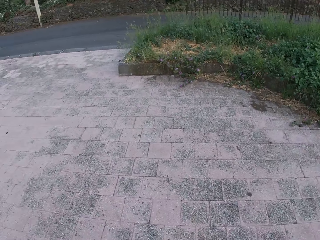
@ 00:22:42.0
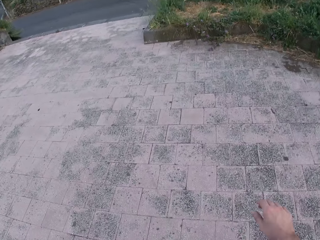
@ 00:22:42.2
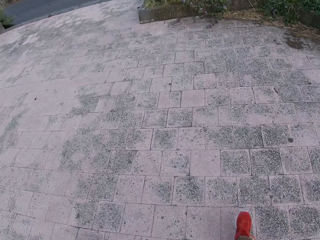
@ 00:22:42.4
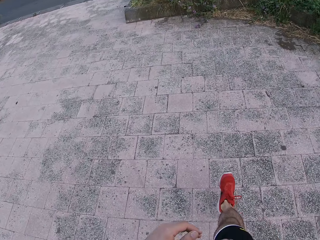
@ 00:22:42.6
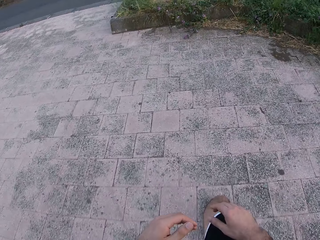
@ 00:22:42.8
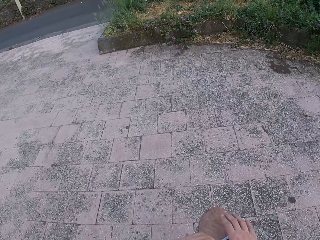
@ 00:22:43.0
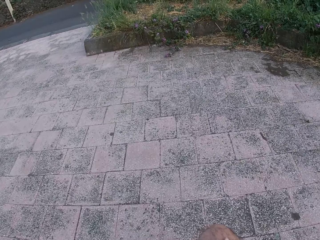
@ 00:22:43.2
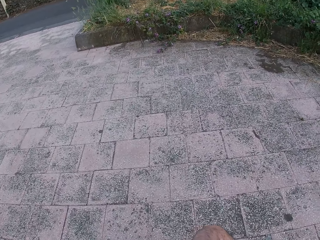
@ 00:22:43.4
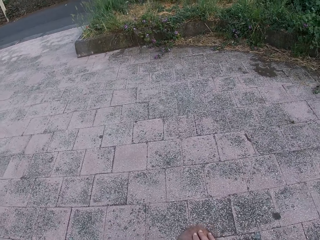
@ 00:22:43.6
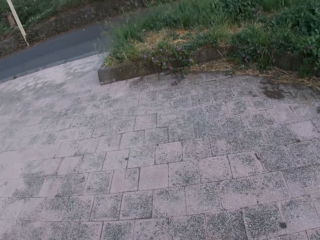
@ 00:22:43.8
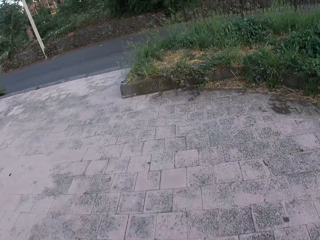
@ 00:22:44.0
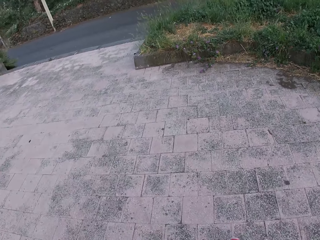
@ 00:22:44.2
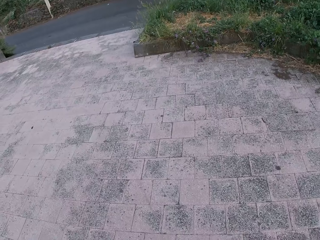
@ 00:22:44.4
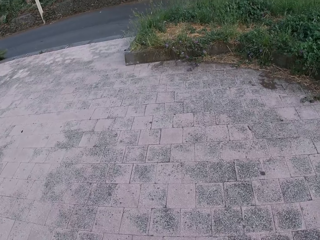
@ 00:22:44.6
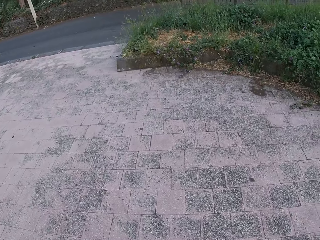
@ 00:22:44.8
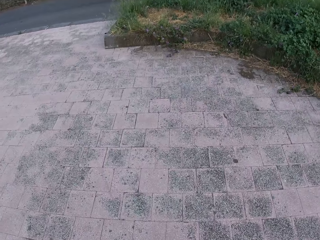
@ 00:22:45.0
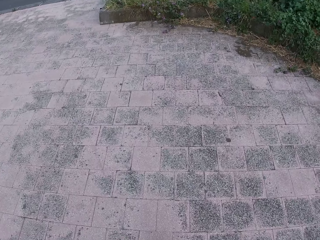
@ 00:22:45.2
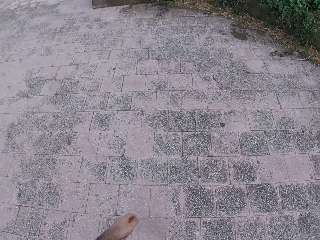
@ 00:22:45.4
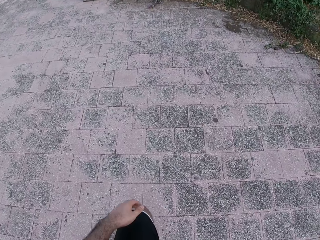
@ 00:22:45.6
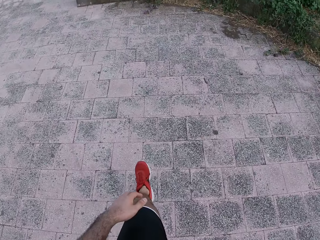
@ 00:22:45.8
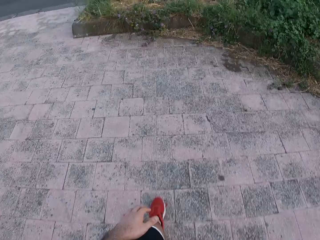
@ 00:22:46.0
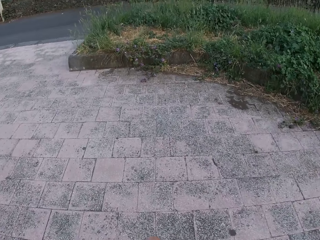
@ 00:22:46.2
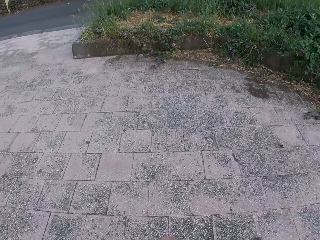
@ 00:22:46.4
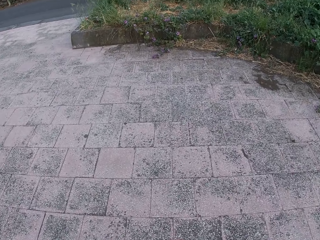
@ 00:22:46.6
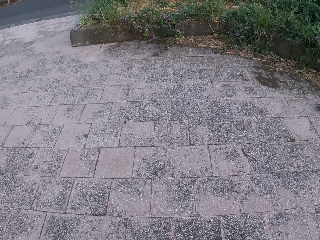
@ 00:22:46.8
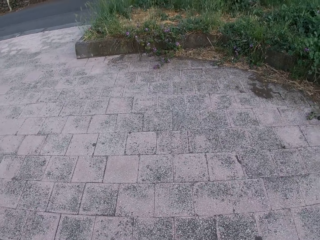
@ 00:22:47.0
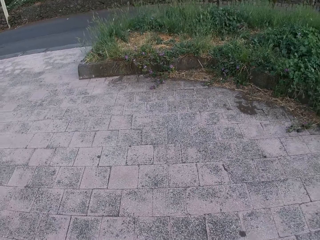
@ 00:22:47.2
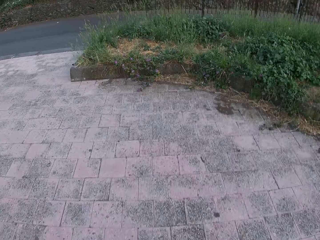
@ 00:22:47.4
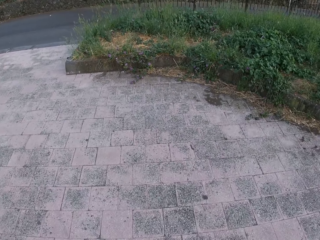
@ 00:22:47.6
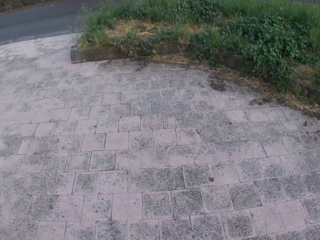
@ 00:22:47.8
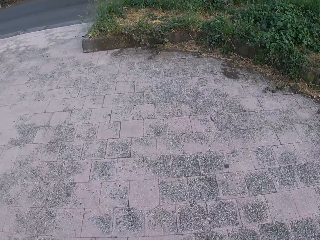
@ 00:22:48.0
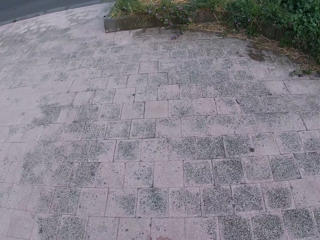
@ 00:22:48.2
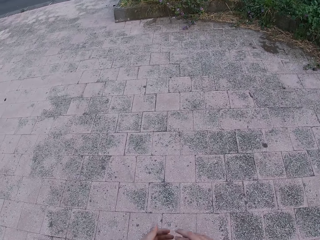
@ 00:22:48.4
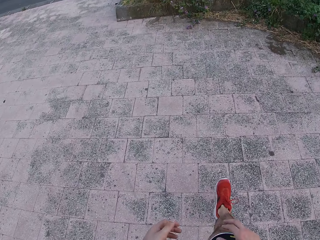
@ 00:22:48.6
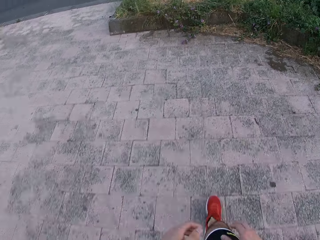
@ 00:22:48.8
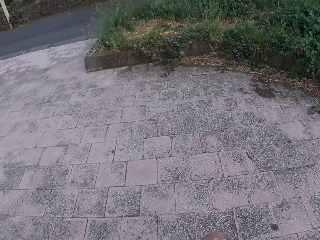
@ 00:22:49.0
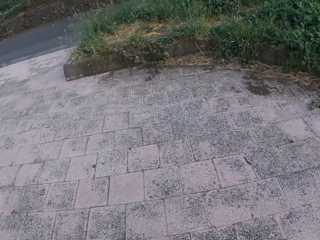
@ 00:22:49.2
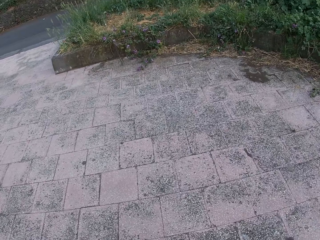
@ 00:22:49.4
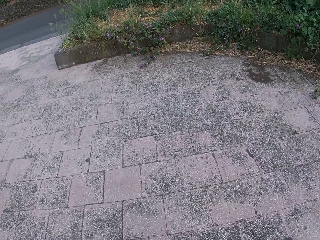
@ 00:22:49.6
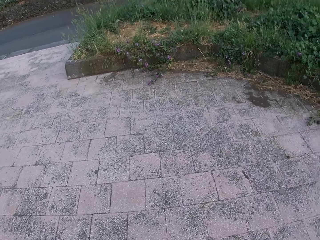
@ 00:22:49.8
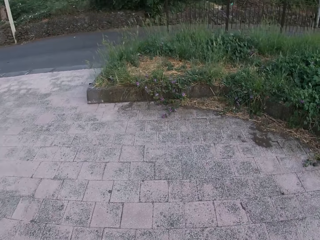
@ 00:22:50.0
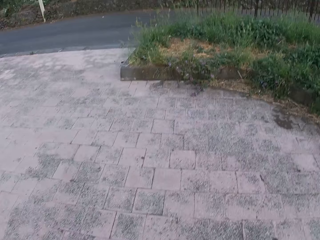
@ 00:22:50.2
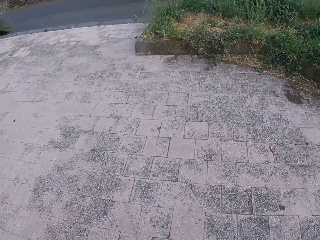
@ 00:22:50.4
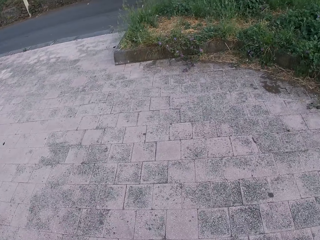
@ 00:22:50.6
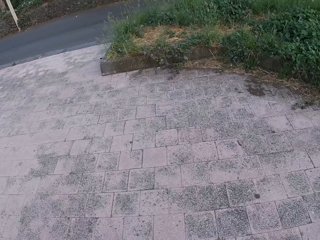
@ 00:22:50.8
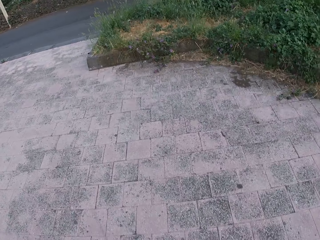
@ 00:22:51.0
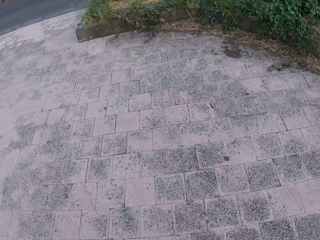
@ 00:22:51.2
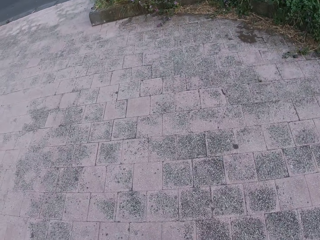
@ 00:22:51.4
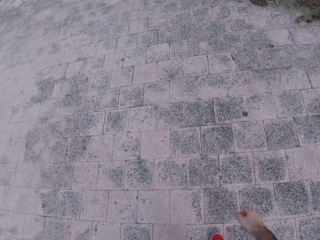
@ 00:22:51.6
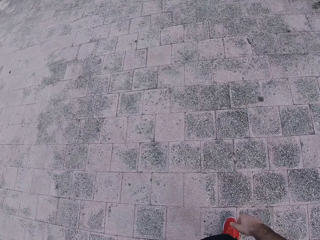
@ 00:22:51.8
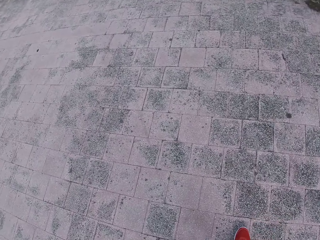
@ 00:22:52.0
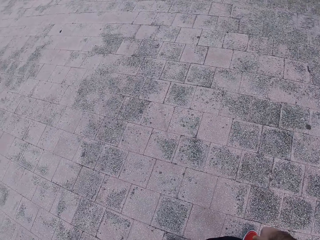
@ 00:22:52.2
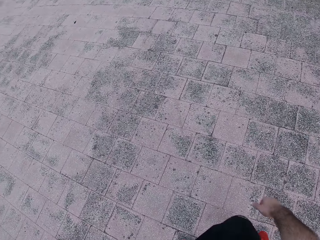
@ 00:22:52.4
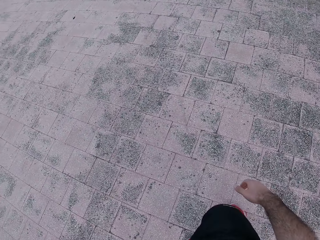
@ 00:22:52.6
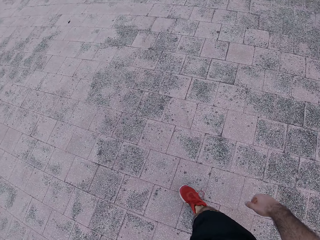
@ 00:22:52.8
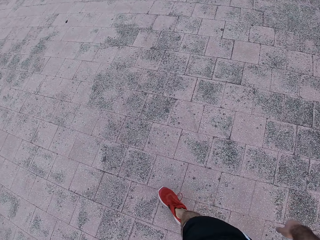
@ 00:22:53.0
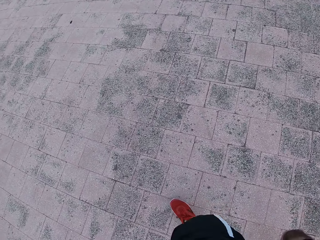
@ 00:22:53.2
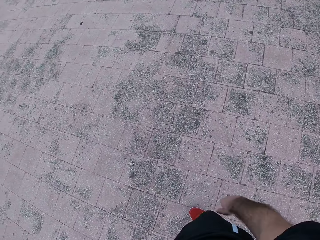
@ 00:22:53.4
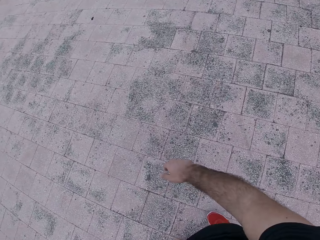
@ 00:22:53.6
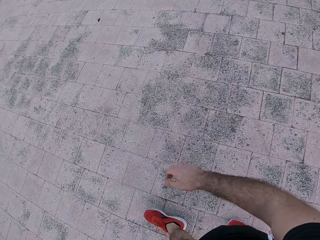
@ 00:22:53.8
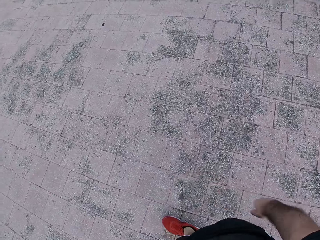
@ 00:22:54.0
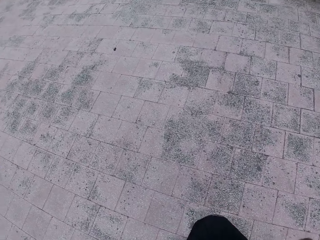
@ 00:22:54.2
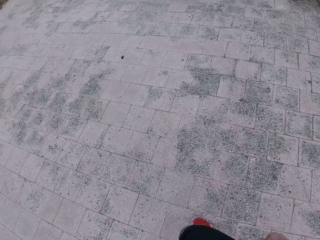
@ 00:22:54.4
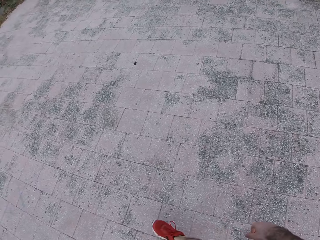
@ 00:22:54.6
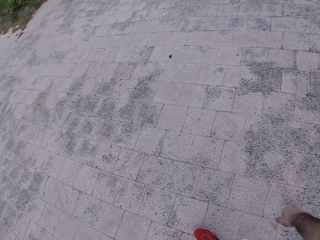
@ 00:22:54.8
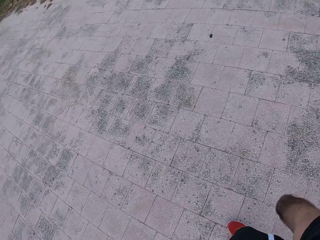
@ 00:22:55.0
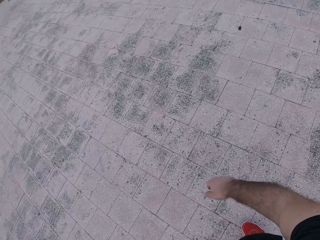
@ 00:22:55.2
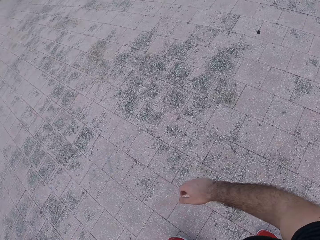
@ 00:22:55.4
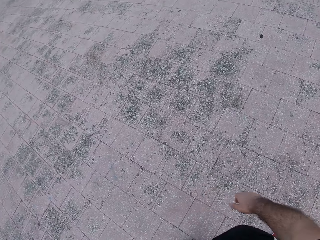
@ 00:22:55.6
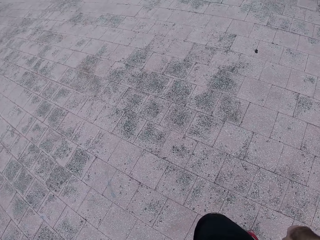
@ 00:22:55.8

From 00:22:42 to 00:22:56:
The camera wearer looks down. He pushes the right leg in front. He bends his right knee forward and rubs his hands. He pulls back the right leg. He moves the left leg. He bends his left leg forward. He looks down. He lifts both hands. He moves the right leg. He looks down. He bends his right leg forward. He walks around.

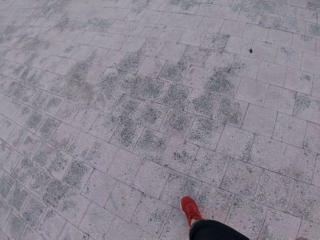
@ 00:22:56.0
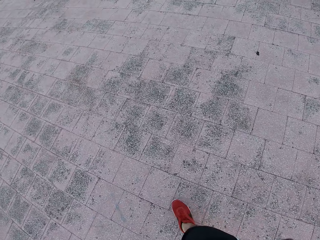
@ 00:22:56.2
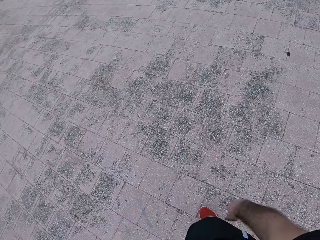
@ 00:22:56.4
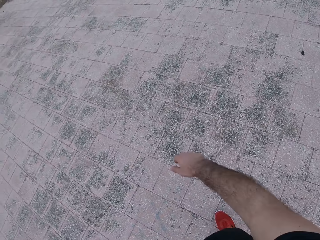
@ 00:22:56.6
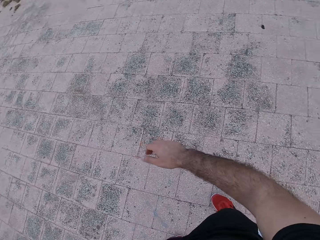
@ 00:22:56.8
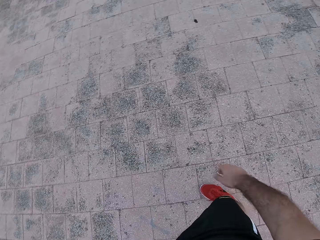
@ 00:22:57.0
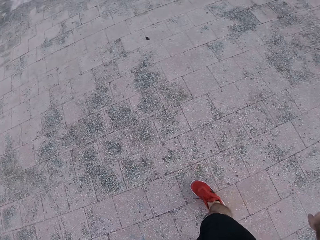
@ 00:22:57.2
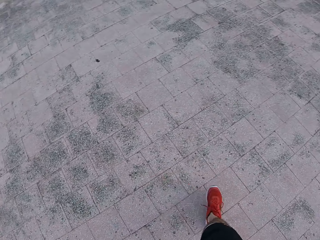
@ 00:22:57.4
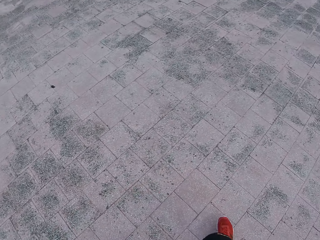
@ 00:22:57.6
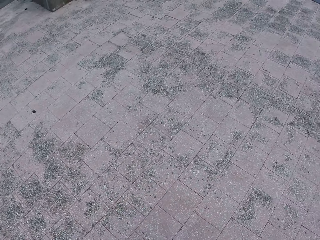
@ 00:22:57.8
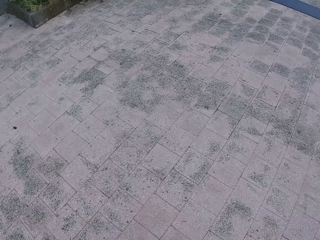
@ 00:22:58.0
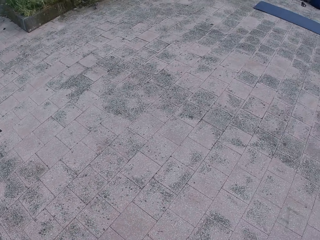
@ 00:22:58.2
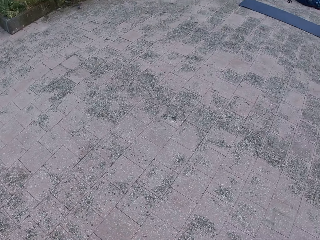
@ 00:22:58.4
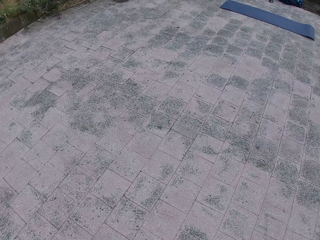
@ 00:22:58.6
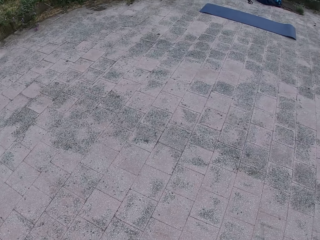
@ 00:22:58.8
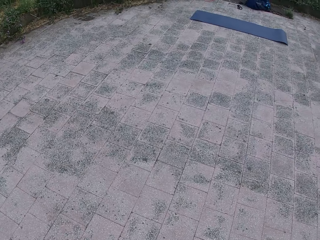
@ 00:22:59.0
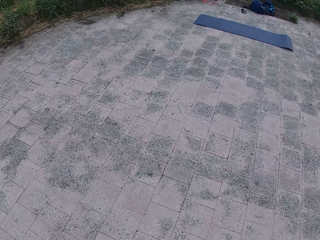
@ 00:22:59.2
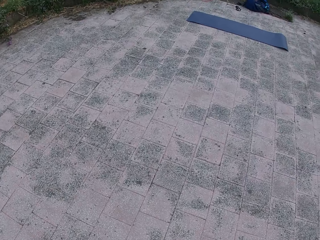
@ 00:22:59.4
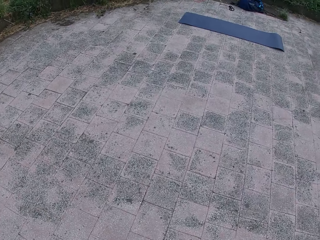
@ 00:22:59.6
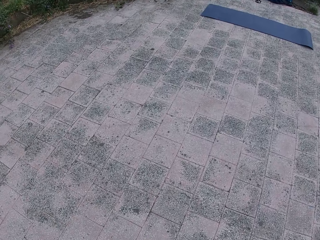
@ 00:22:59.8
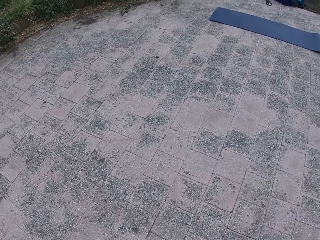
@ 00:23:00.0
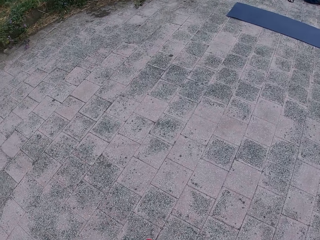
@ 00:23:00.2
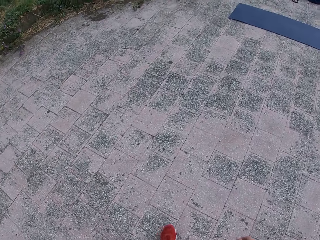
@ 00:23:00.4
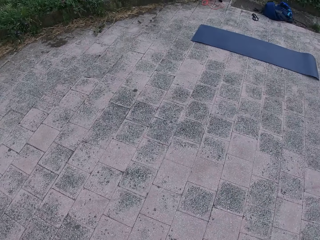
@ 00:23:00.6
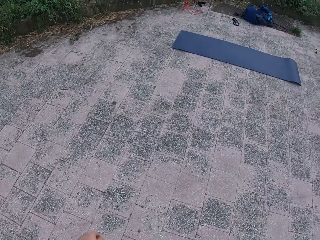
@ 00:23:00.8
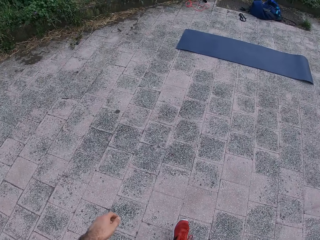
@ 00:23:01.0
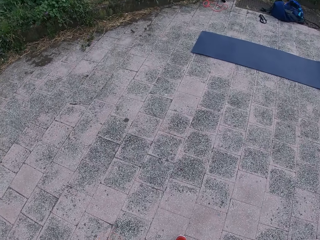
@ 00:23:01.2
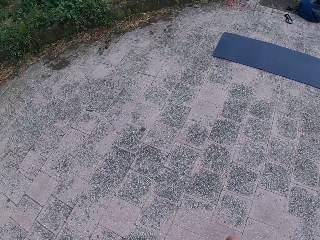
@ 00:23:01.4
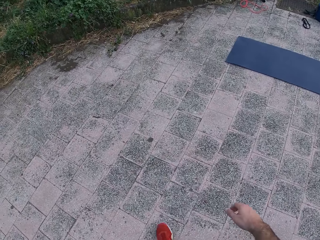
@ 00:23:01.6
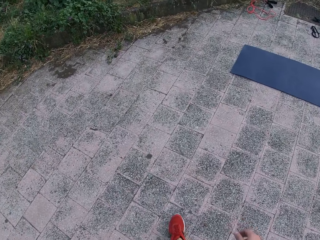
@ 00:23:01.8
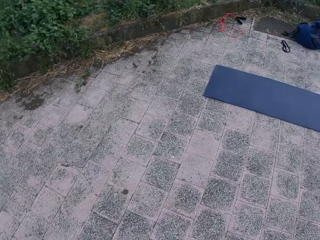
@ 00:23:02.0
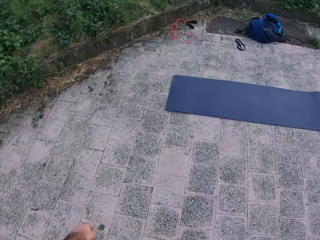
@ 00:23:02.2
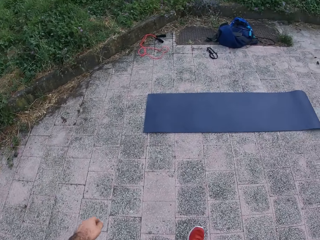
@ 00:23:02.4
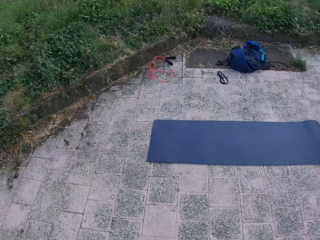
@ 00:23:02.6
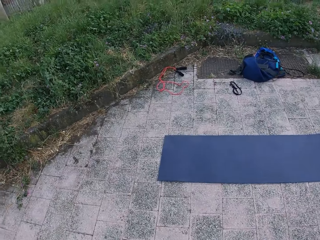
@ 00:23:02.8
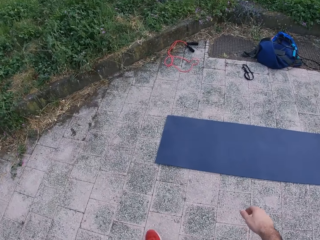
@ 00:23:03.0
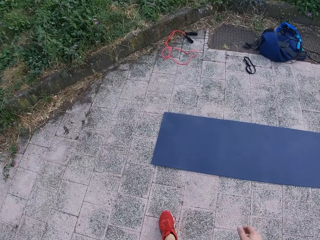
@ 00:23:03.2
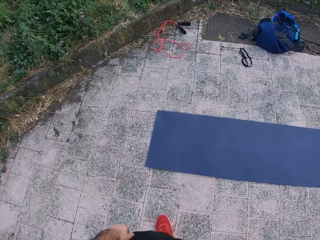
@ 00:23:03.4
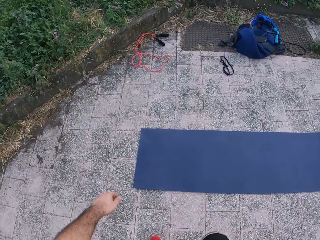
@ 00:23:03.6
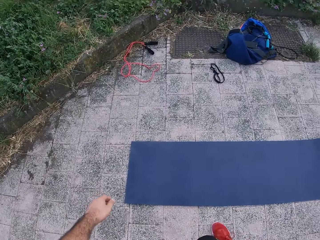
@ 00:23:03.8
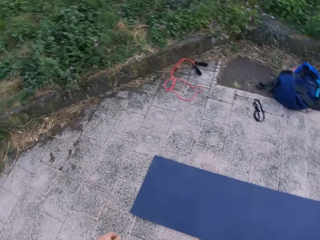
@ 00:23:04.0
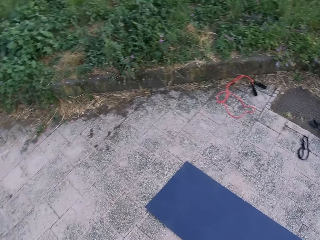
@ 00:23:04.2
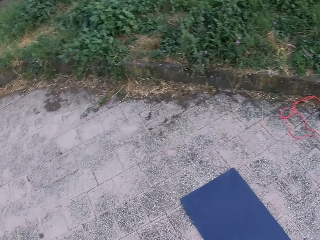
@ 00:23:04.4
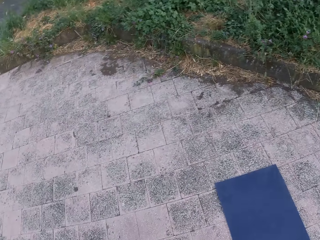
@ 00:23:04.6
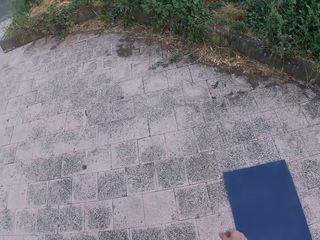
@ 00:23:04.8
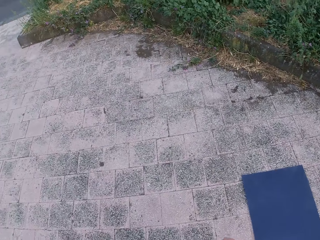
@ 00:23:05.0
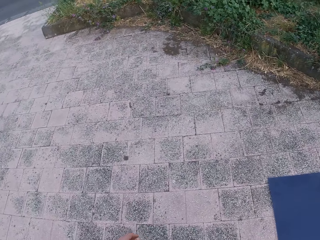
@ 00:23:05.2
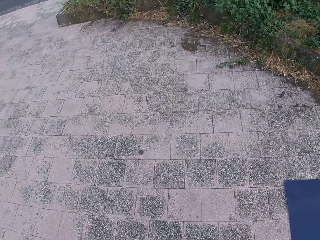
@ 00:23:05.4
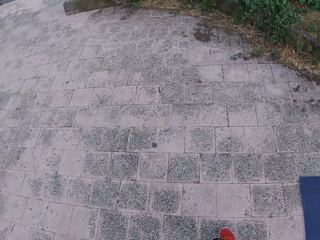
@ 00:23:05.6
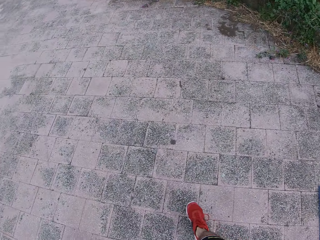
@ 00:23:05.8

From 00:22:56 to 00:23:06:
The camera wearer walks around the playground. They look down.
